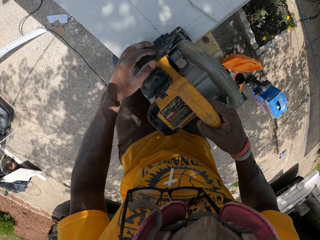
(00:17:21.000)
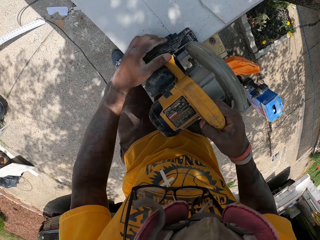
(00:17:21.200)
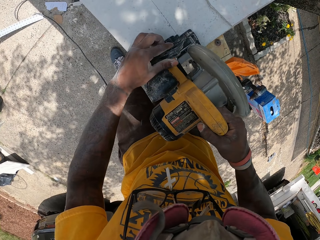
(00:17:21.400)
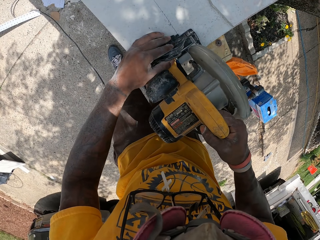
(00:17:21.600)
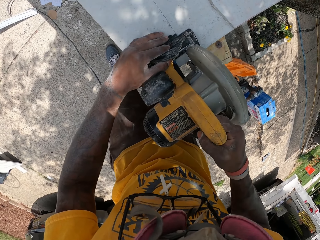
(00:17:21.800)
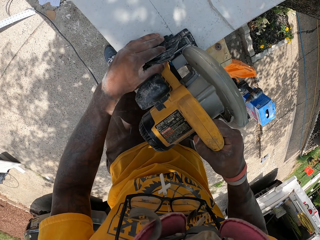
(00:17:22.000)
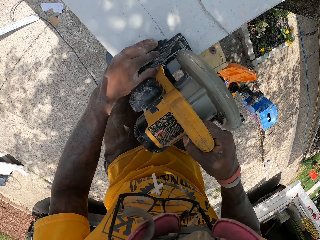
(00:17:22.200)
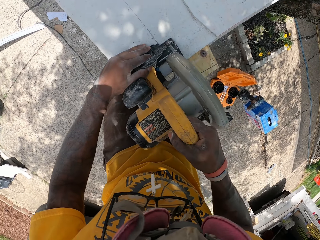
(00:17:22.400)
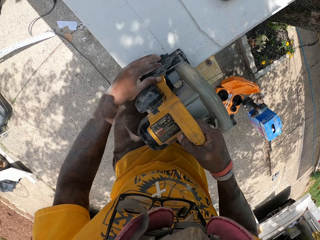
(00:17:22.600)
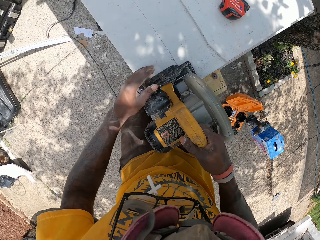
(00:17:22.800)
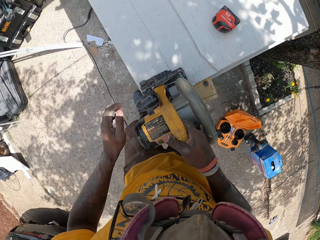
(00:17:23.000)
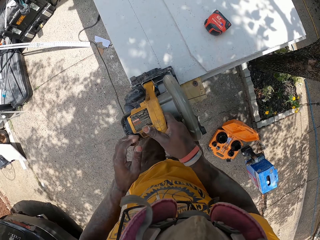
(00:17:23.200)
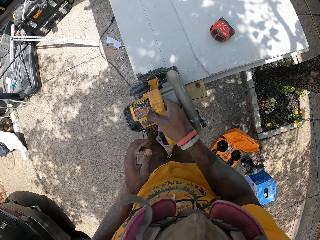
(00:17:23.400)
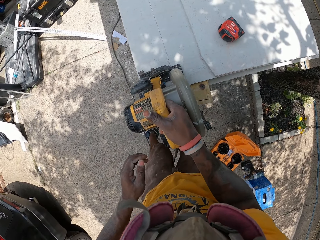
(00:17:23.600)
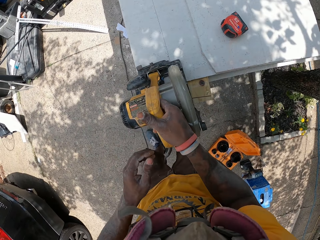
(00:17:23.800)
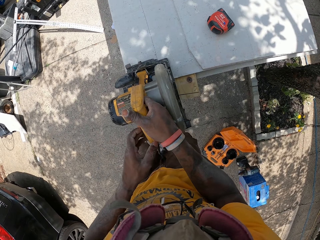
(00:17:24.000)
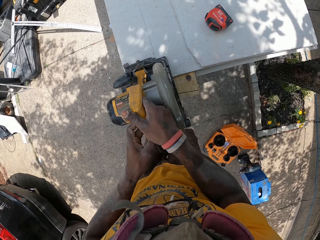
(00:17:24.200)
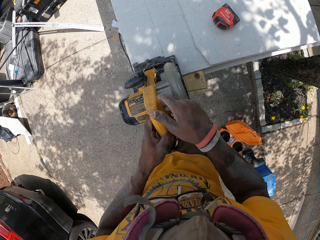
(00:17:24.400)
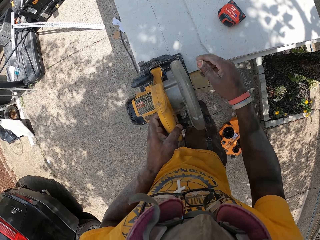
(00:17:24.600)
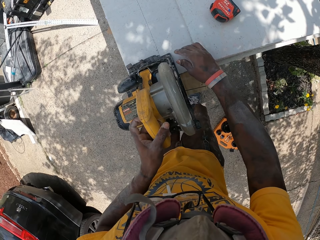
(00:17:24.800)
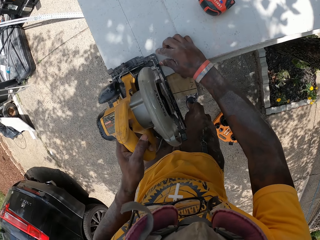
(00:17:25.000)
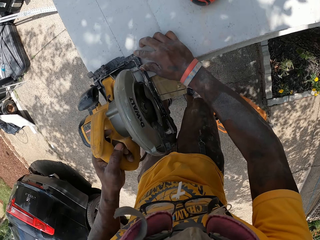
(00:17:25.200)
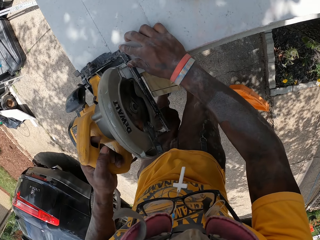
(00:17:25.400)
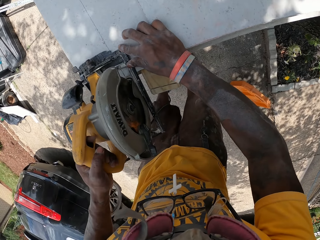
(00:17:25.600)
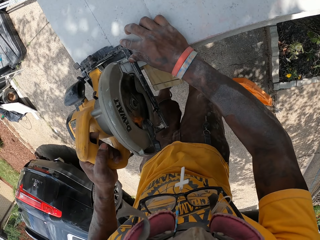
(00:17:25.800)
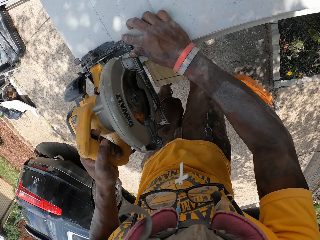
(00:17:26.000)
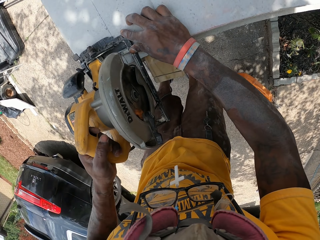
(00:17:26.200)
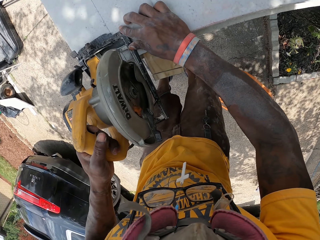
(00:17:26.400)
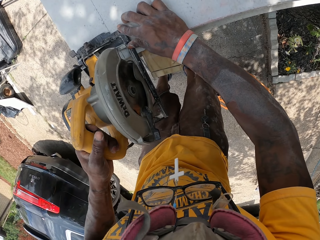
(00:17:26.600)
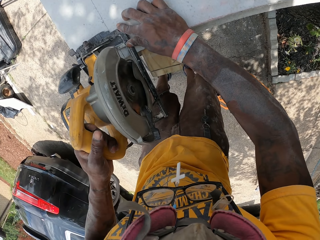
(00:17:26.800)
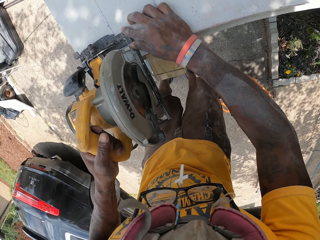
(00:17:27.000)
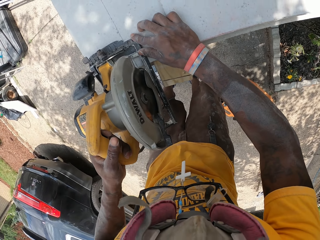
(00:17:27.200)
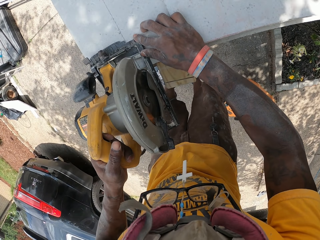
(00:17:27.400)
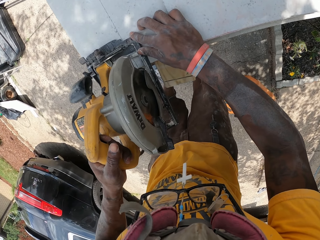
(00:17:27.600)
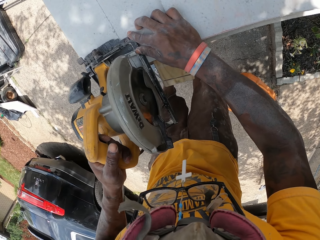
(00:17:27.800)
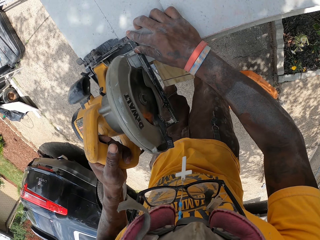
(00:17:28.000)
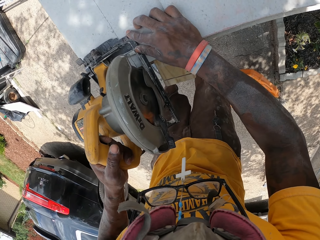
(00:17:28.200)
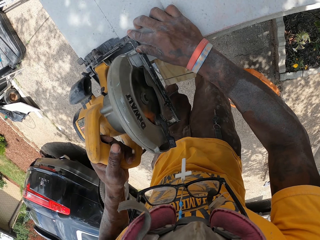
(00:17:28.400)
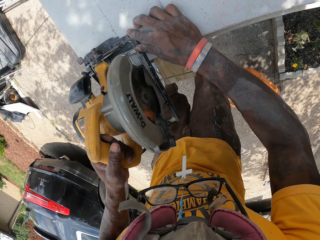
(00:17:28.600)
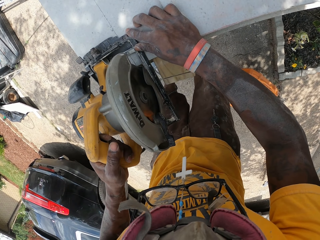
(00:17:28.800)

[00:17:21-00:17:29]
The camera wearer cuts the slate sheet or wood with the electric circular saw on his hands. He holds the circular saw.

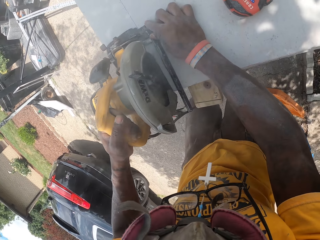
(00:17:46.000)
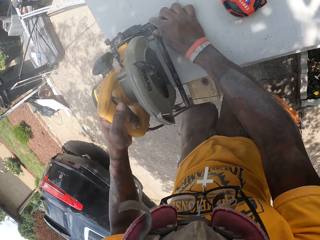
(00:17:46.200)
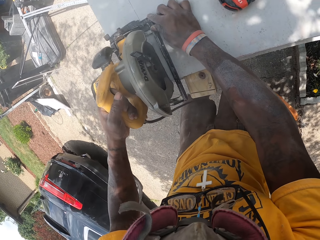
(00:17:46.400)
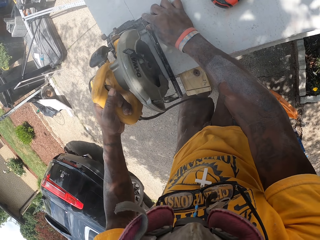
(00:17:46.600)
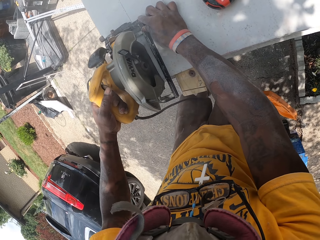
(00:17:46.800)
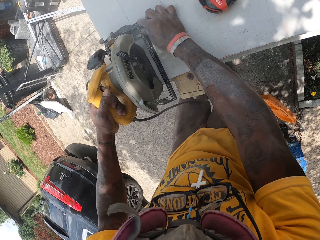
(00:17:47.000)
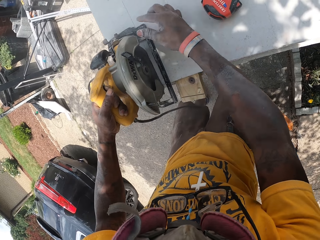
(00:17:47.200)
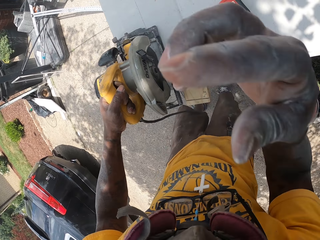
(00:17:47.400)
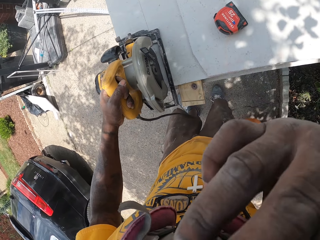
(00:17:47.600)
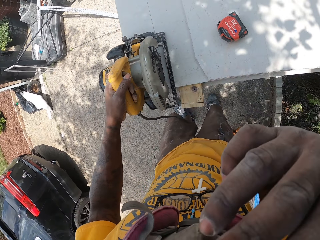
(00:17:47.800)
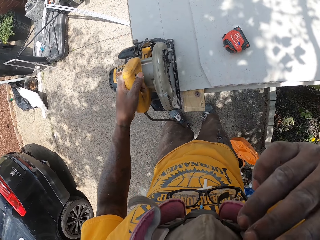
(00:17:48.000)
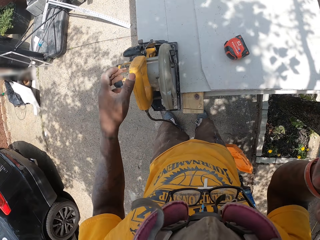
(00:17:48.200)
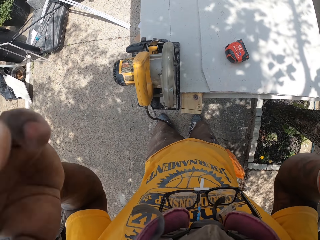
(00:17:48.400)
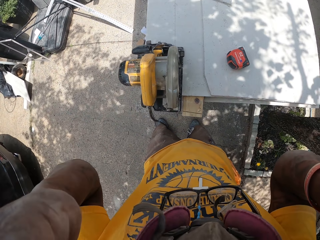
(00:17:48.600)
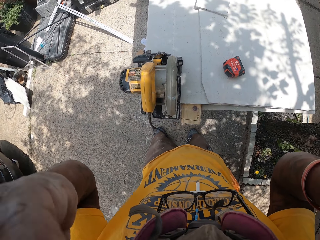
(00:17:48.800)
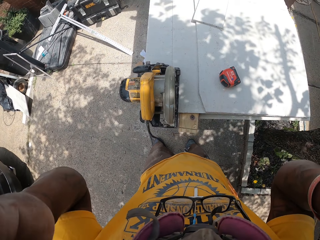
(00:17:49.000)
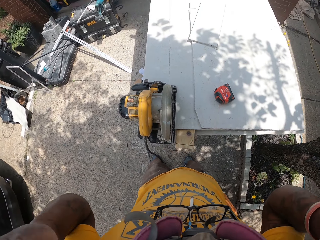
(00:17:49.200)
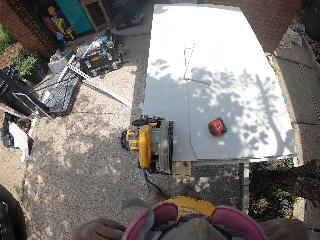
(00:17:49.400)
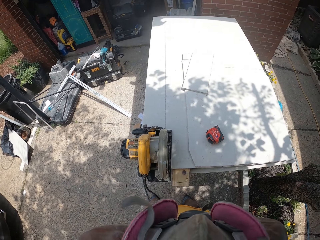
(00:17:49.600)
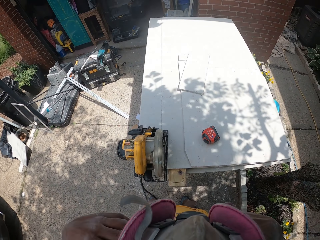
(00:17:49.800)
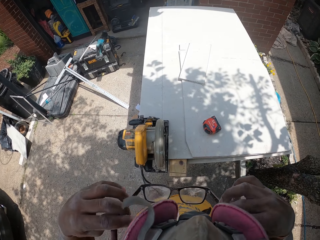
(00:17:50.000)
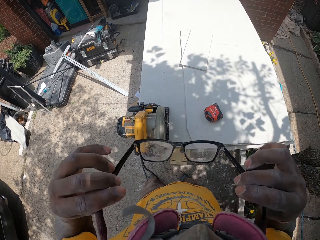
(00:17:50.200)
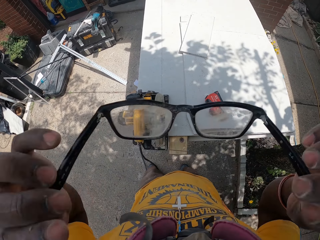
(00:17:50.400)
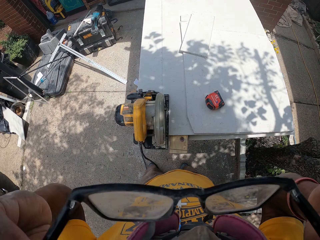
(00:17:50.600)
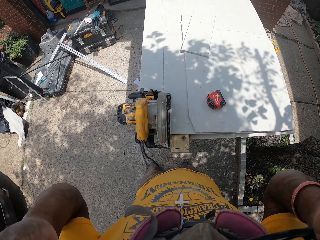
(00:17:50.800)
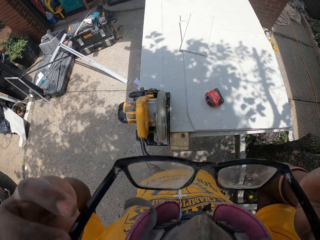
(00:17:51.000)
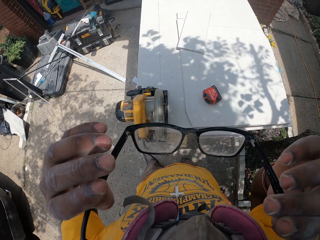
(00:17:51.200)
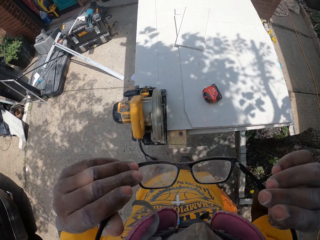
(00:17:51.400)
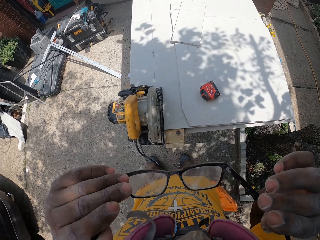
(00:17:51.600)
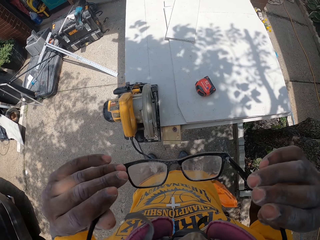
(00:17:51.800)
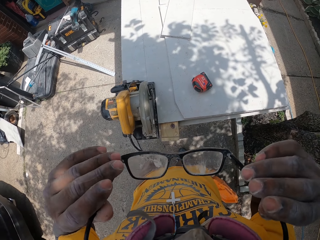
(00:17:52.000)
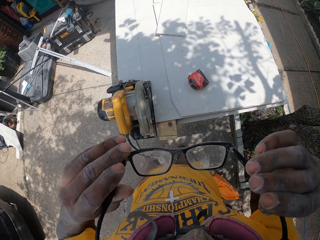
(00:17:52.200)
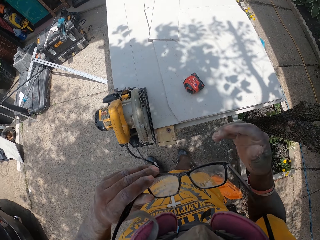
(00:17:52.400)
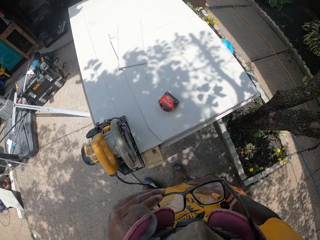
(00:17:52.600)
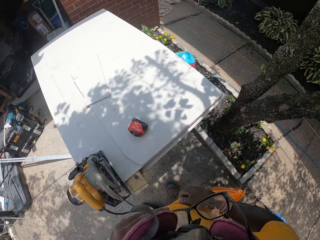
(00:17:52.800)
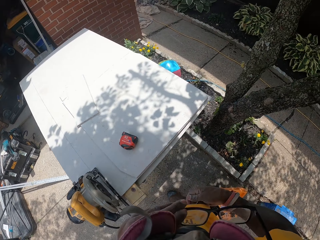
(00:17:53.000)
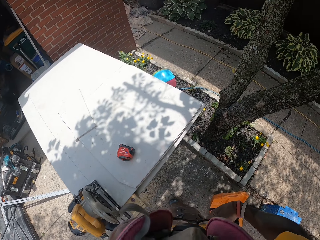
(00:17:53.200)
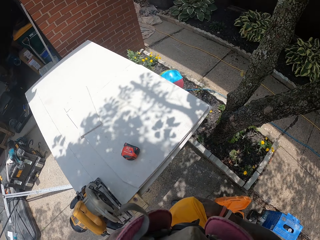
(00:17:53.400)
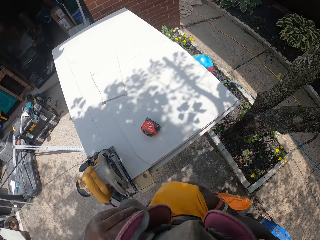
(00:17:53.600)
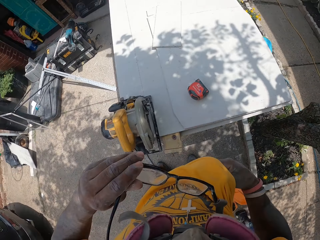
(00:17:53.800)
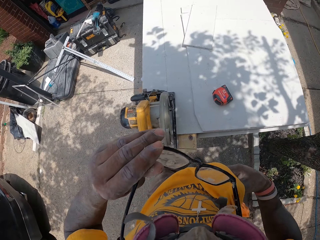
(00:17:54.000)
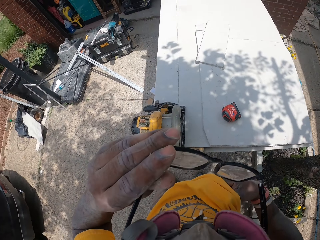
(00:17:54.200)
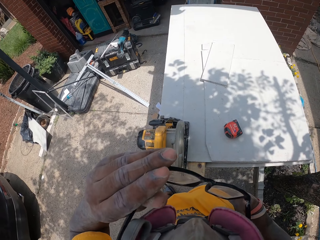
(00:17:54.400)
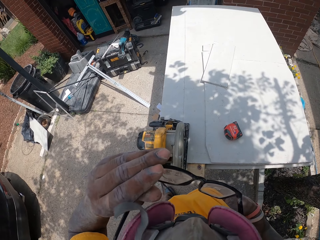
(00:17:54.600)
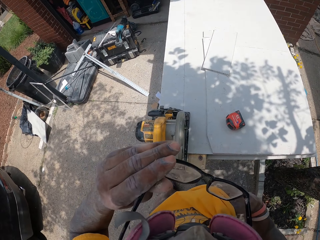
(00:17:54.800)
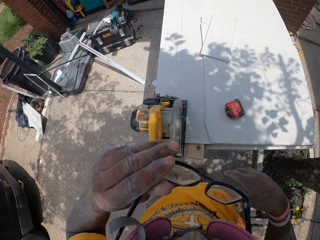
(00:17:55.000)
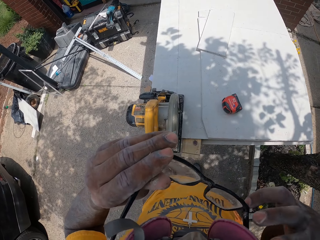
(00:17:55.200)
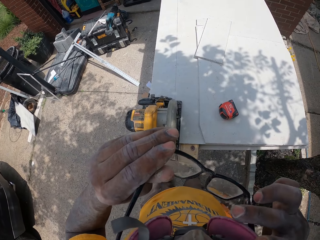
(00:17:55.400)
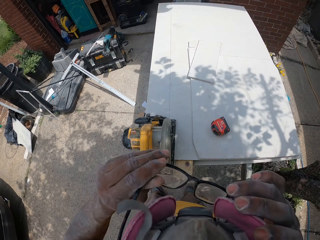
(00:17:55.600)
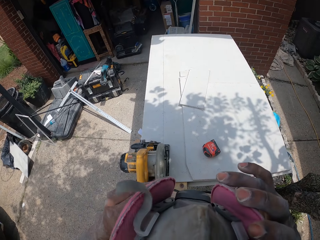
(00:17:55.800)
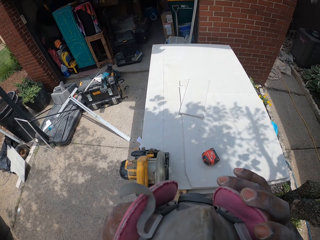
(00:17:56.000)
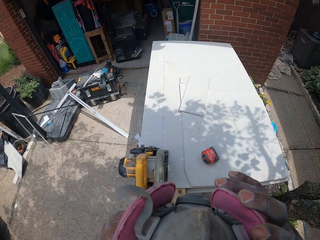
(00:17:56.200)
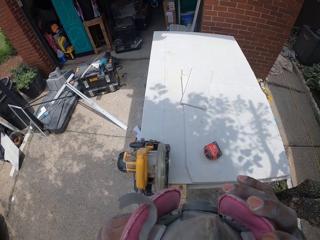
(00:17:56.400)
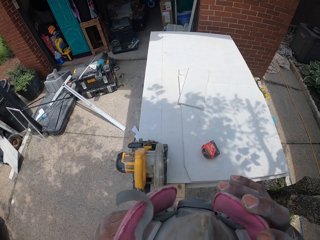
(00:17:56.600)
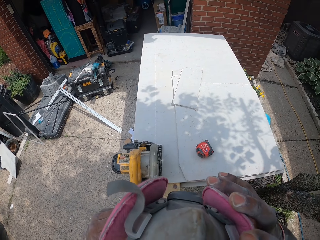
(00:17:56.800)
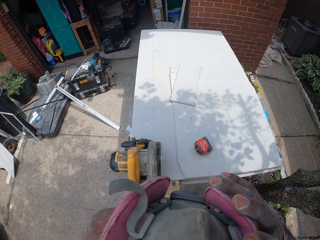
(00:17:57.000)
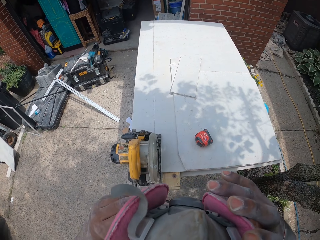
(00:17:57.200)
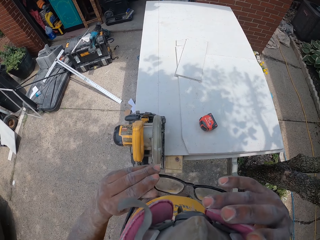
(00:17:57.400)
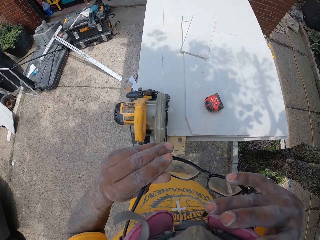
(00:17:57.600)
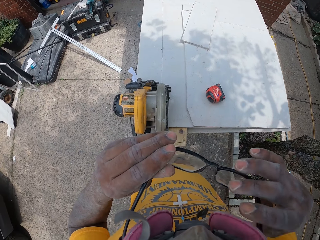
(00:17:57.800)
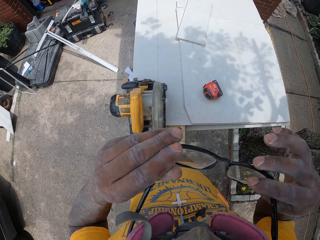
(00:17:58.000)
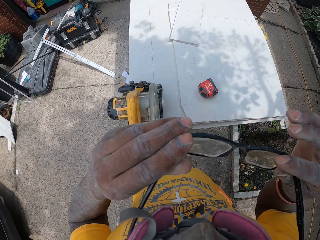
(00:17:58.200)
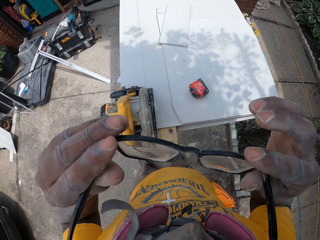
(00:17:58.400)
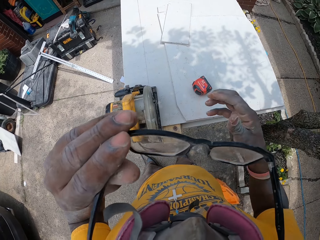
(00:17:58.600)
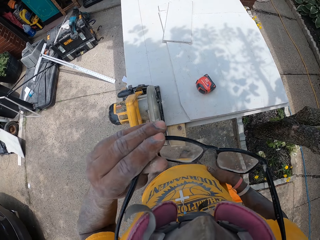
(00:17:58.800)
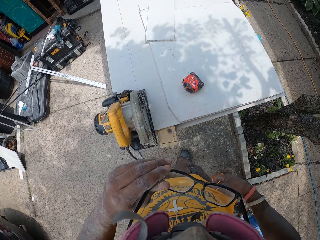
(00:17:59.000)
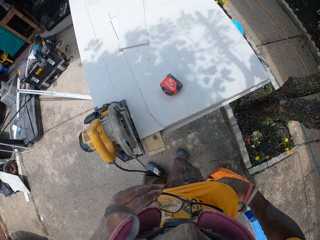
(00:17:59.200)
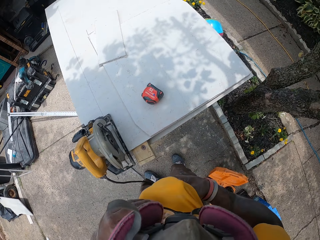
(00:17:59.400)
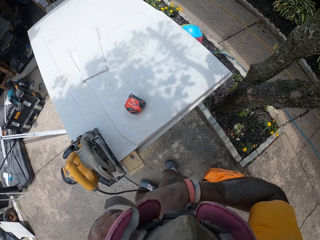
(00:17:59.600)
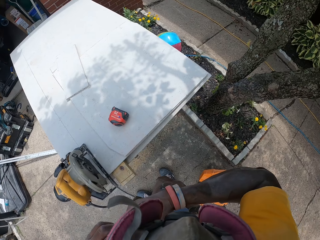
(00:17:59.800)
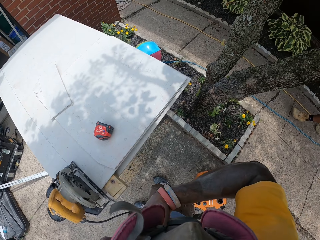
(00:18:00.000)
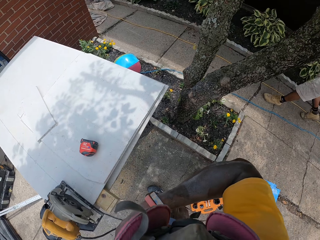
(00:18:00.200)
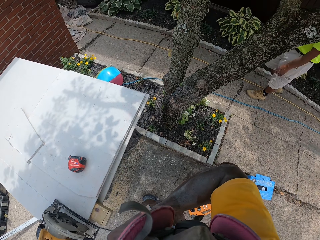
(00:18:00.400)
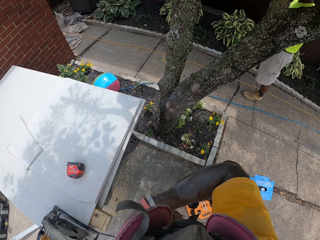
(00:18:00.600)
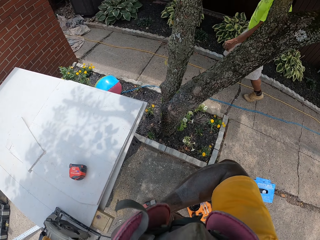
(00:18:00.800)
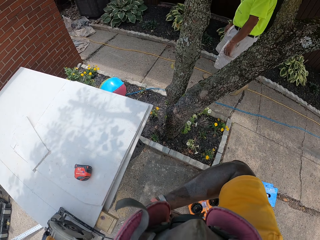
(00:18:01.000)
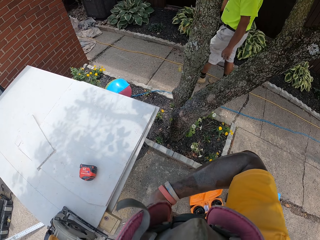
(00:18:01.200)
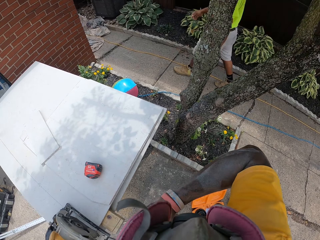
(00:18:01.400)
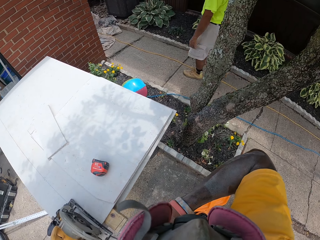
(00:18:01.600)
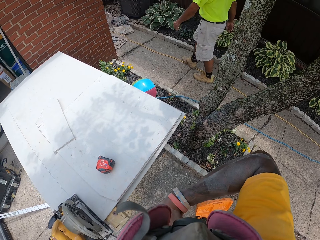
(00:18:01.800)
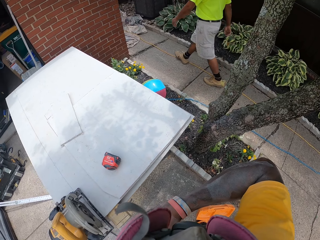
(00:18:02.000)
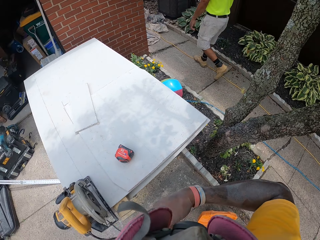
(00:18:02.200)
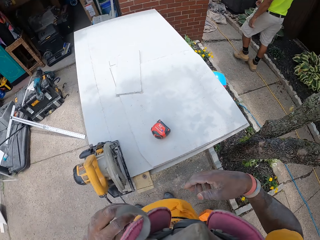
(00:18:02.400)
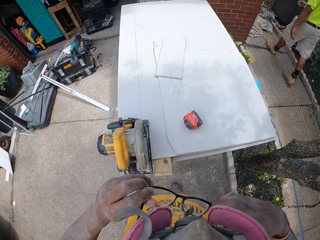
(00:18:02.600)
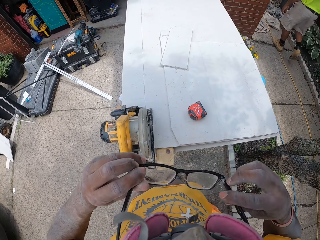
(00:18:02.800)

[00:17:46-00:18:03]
The camera wearer adjusts the dust mask with his hands. He scratches his face. He holds the glasses. He cleans his eye glasses using both hands. He lifts up his t-shirt. He puts on the glasses. He holds something. He wipes the glasses with his t-shirt.
